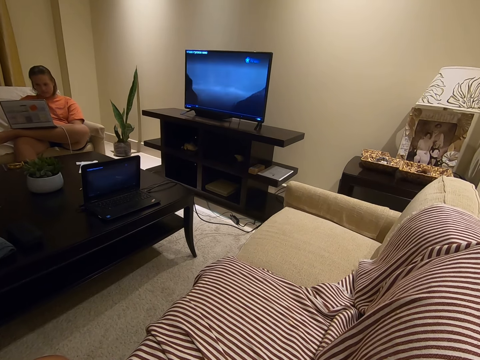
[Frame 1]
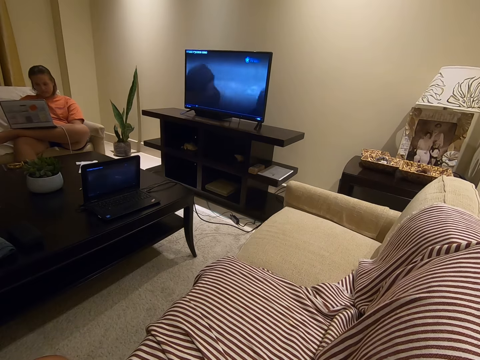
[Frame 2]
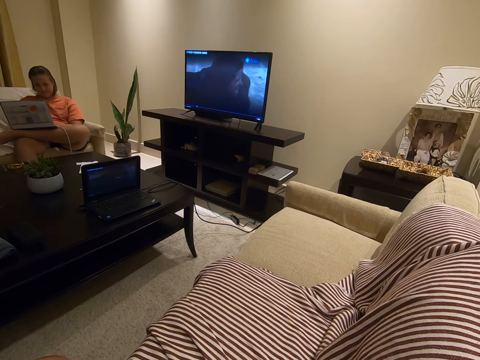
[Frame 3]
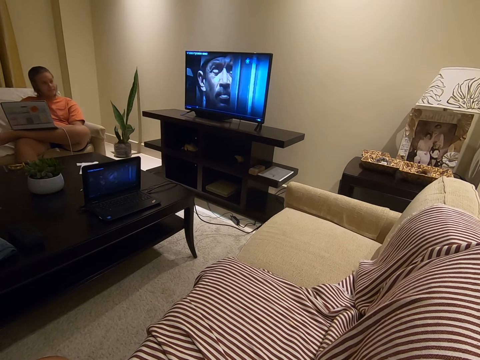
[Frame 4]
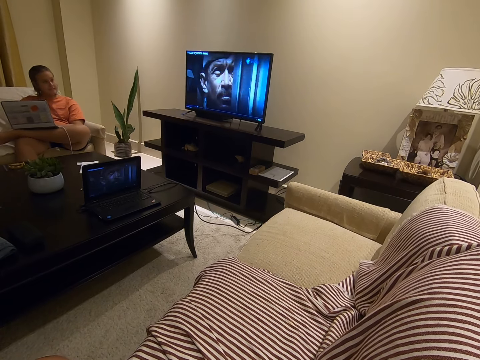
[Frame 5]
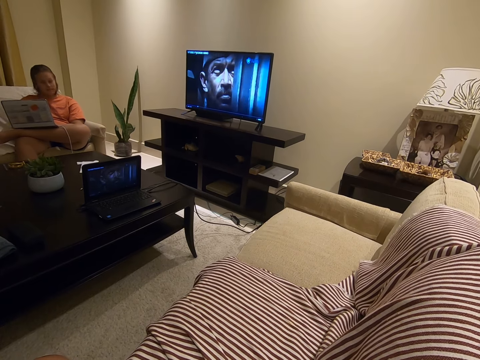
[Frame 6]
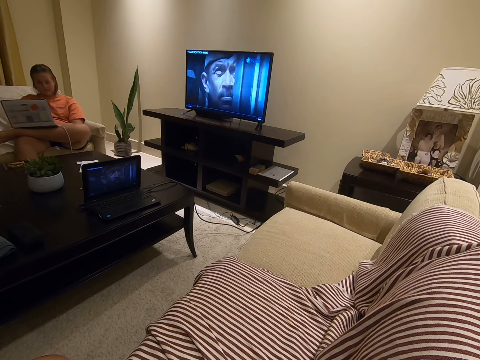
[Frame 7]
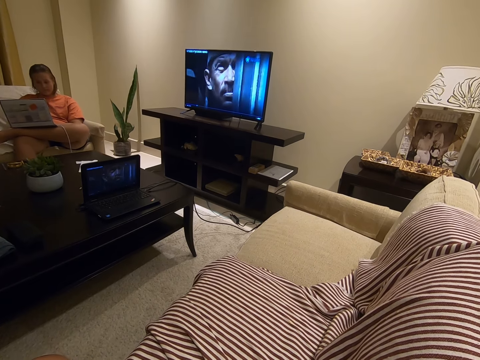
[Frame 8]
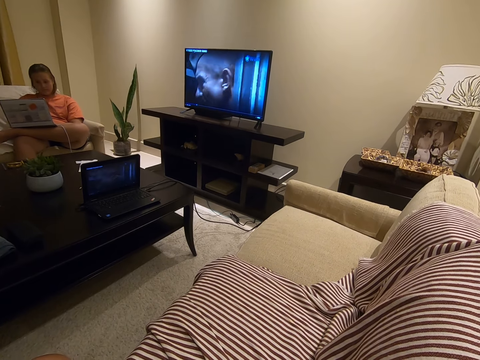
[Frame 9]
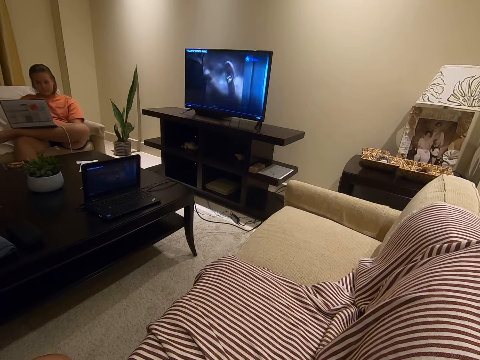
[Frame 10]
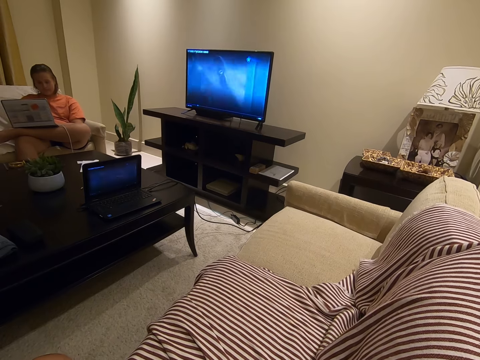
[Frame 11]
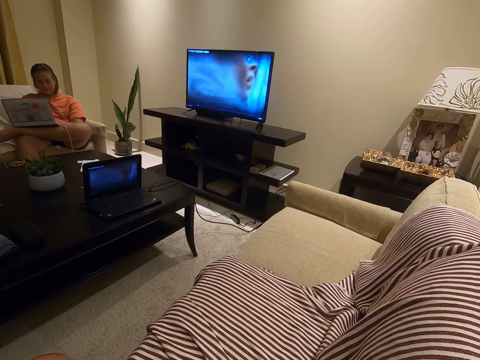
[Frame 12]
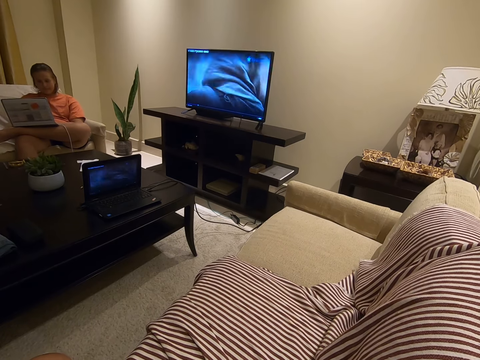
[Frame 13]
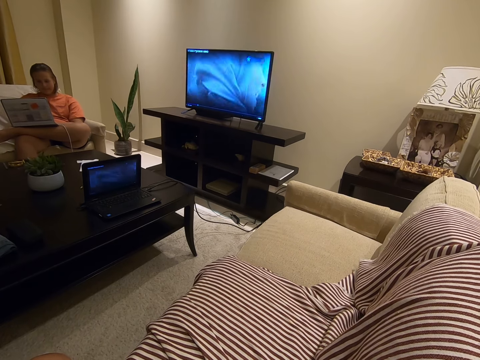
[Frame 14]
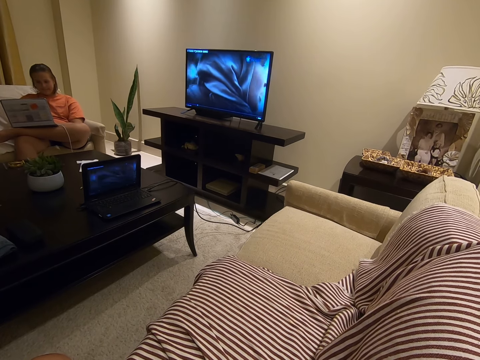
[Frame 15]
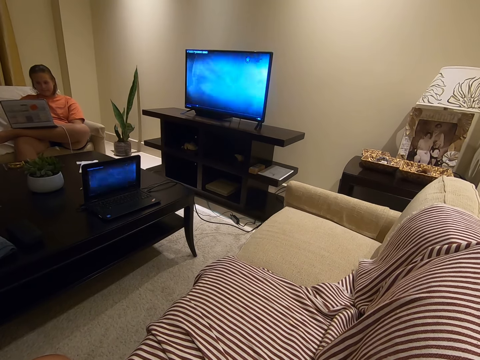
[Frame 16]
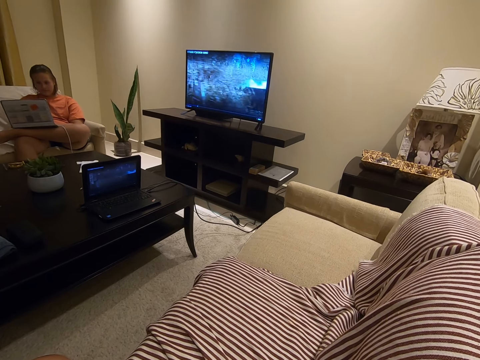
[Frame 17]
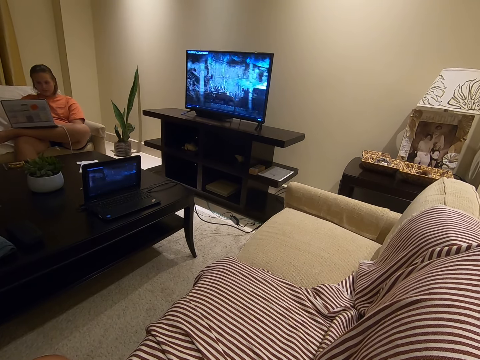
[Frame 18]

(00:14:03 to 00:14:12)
The lady looks around. She looks at the television and looks at the laptop.

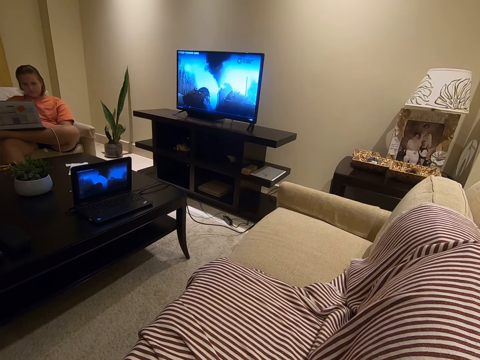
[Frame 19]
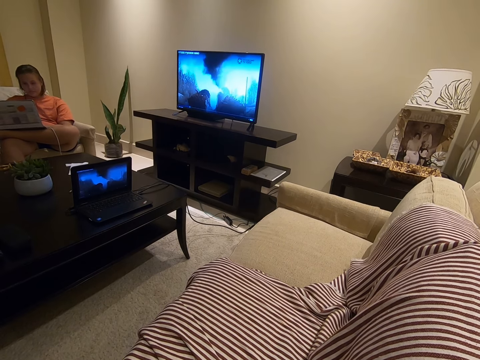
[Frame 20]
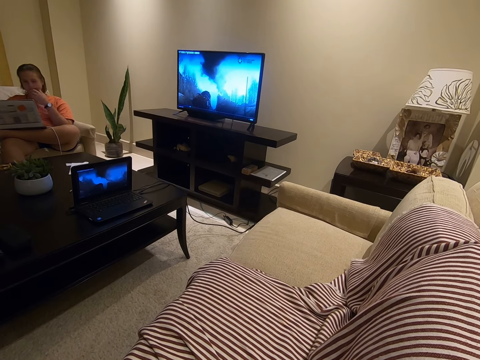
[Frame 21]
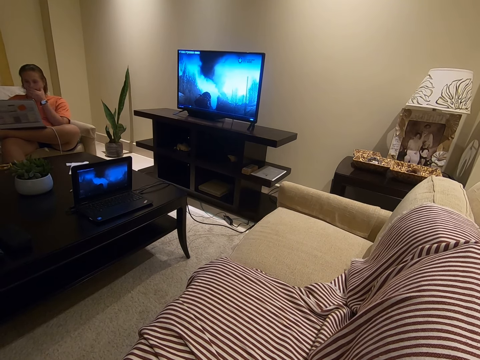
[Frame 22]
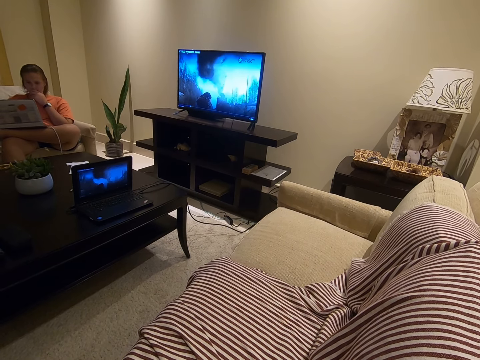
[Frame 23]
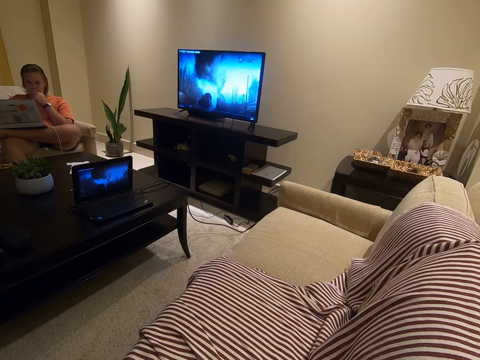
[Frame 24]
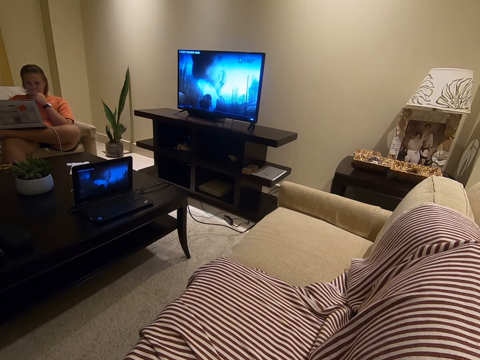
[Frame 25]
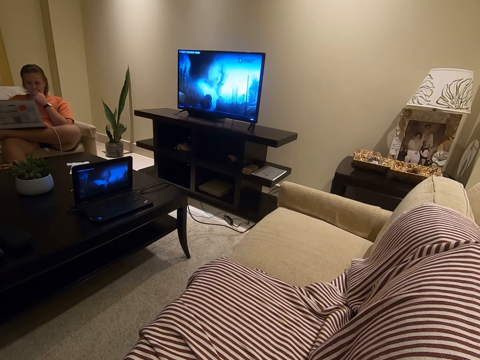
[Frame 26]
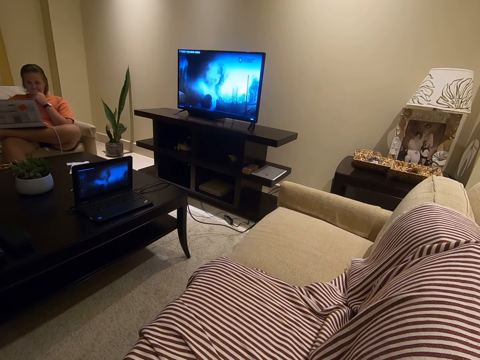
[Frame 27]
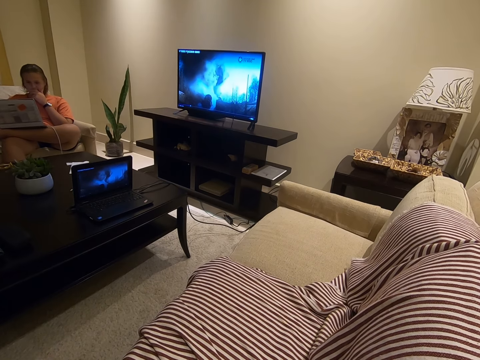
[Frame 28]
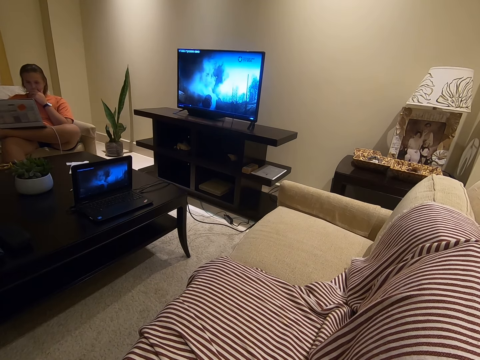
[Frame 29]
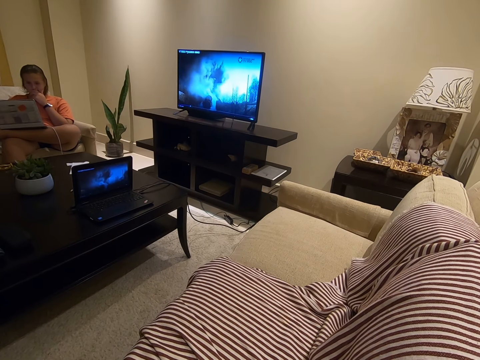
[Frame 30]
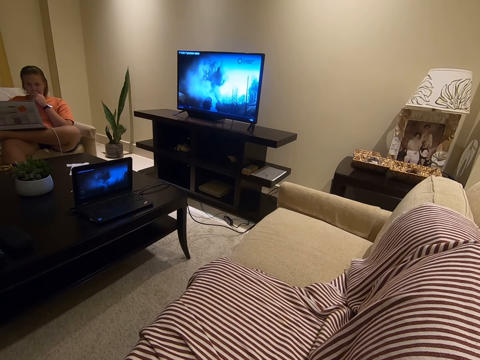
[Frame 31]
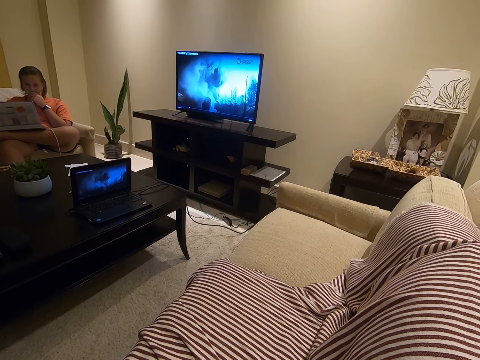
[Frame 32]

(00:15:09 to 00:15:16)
A lady holds her mouth.

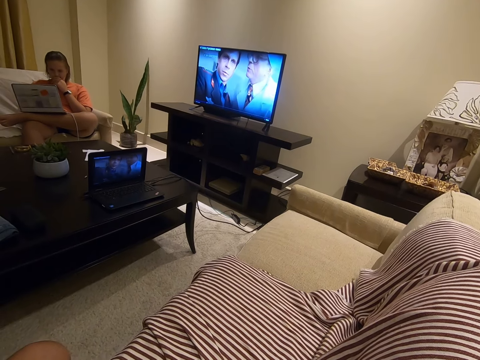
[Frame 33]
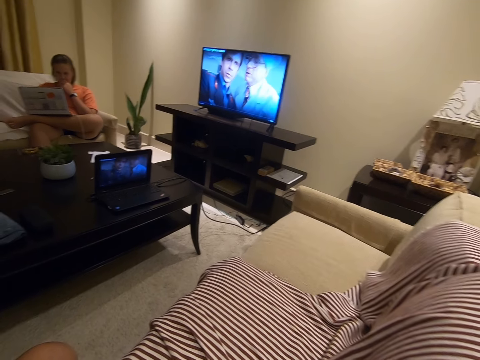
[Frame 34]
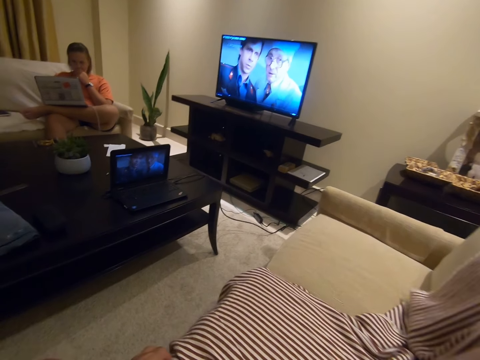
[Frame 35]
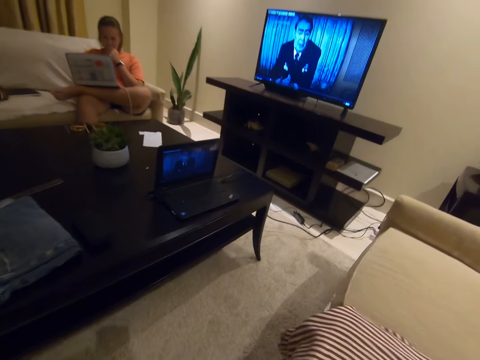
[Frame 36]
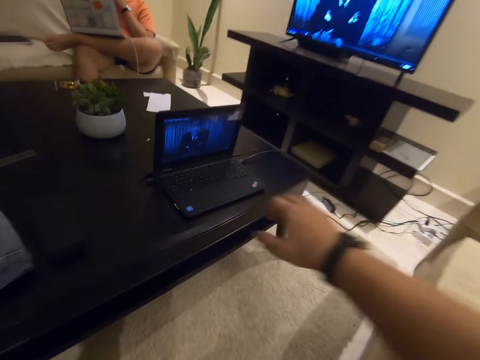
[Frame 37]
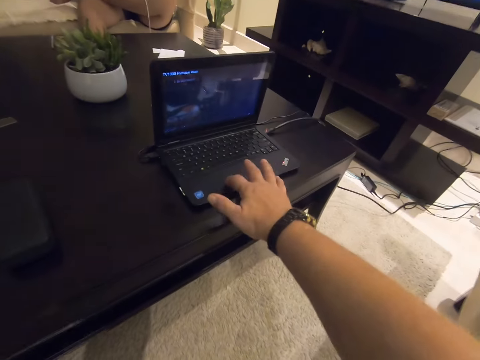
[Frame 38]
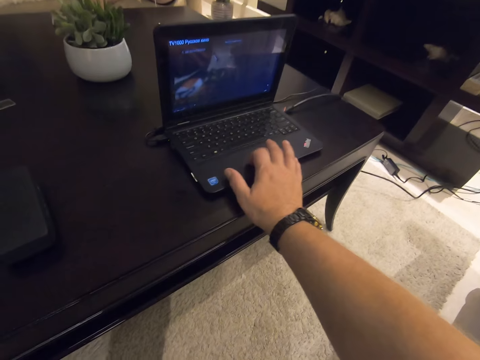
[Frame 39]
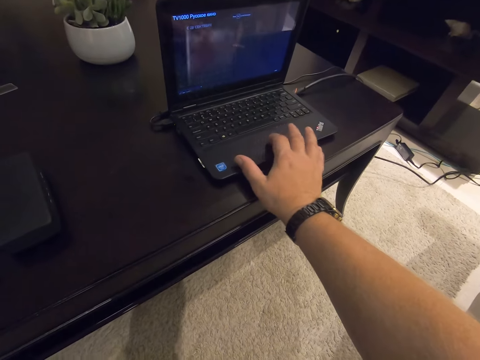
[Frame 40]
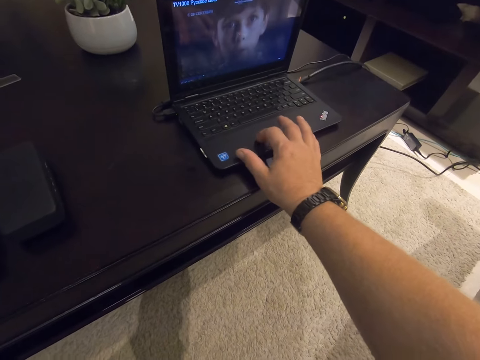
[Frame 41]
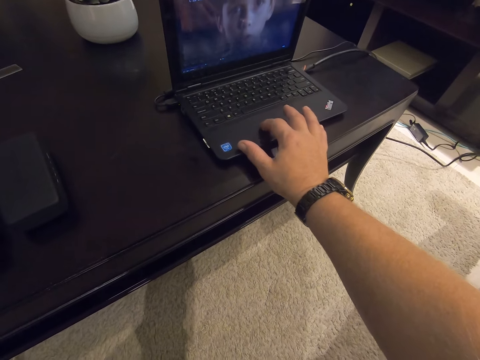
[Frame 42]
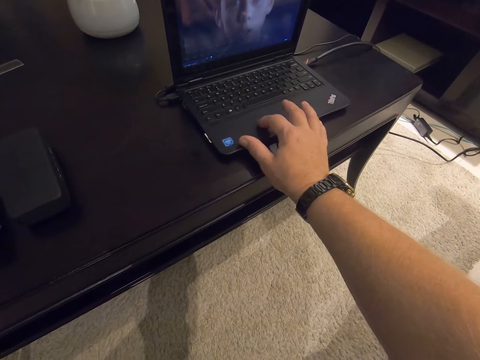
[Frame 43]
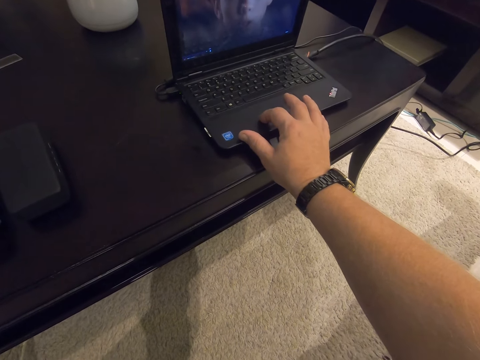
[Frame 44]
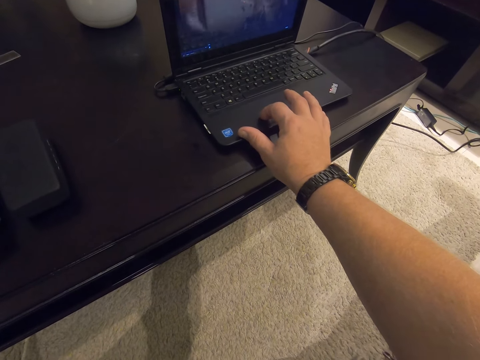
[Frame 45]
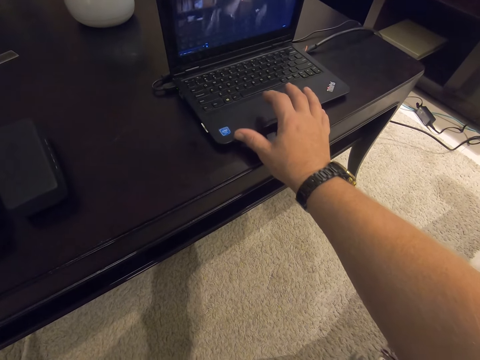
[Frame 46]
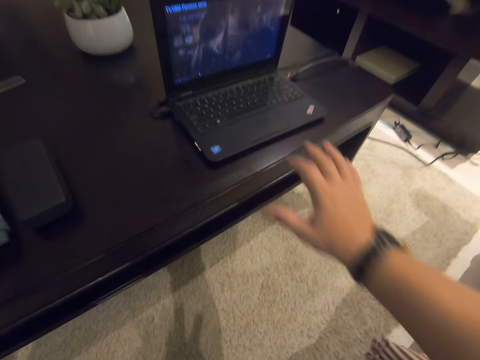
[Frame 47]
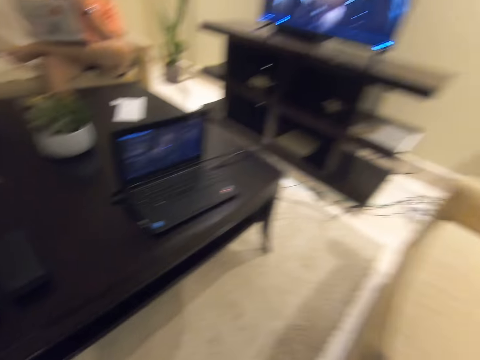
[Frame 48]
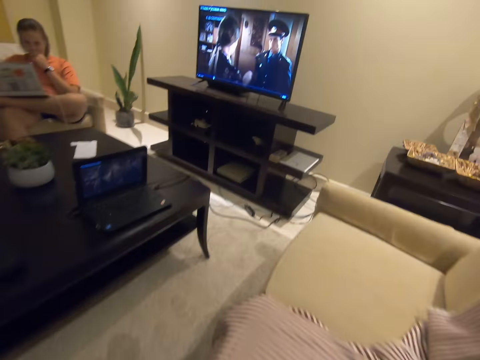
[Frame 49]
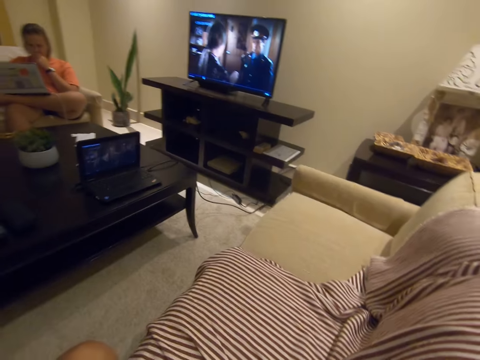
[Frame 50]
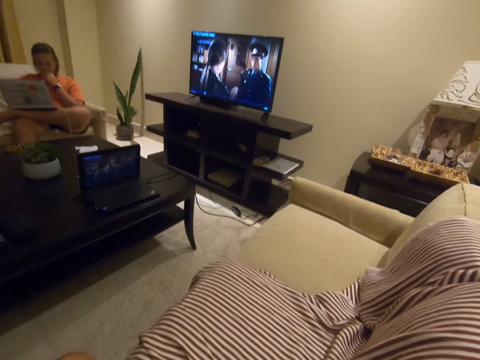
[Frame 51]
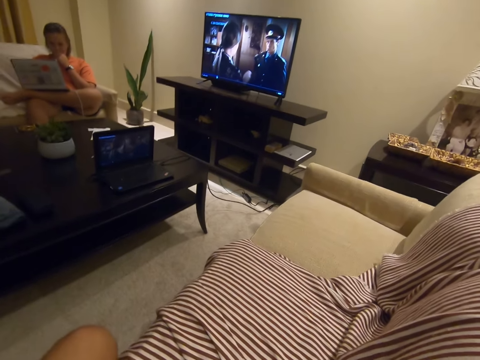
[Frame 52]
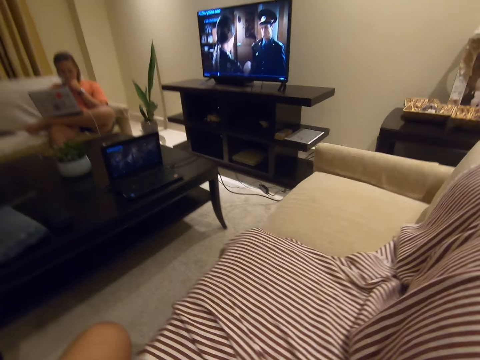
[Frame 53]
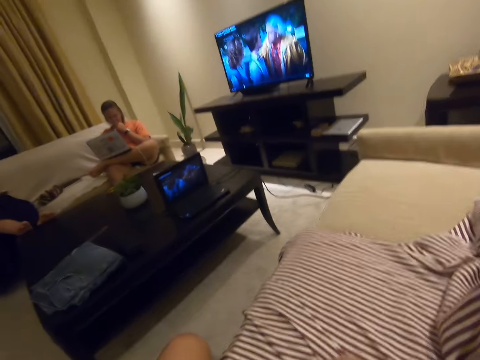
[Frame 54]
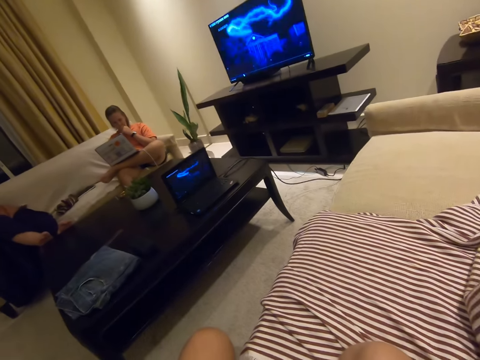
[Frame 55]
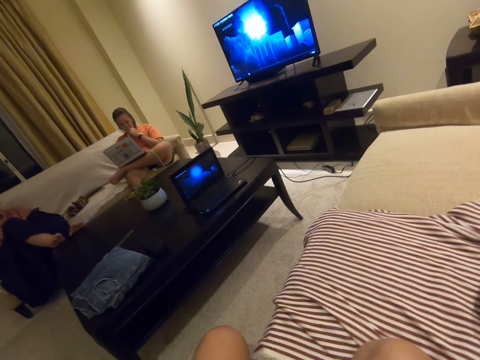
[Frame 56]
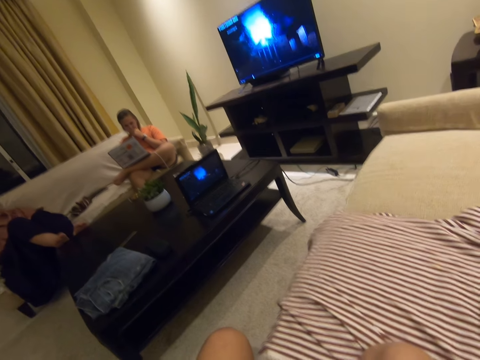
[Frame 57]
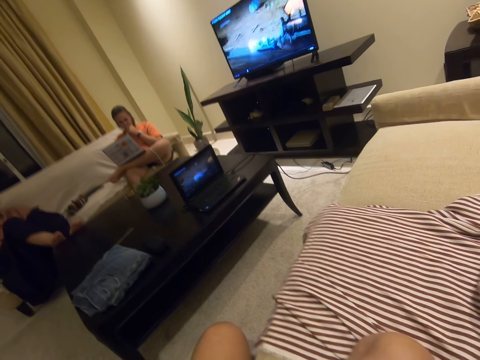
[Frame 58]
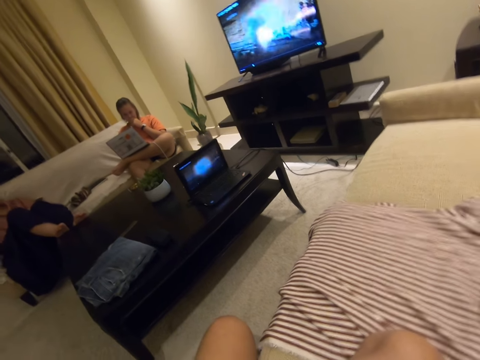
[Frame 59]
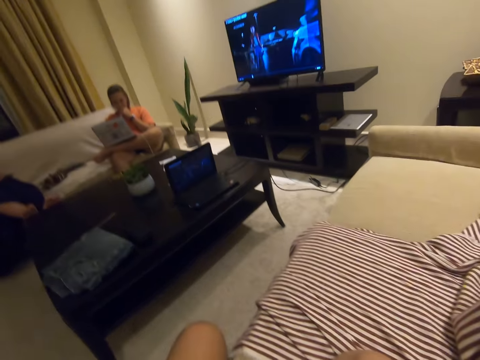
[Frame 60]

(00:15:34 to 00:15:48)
The camera wearer moves forward. They operate a laptop. They move the hand away from the laptop. A person sits on the couch.
